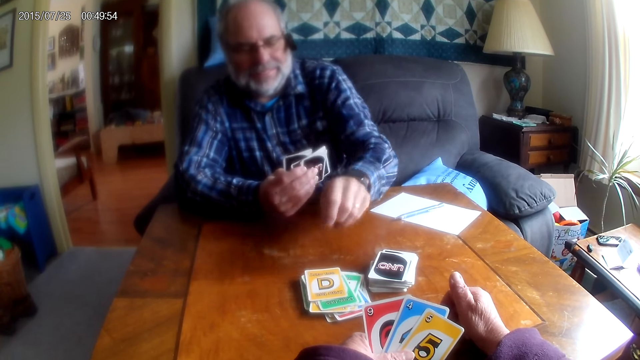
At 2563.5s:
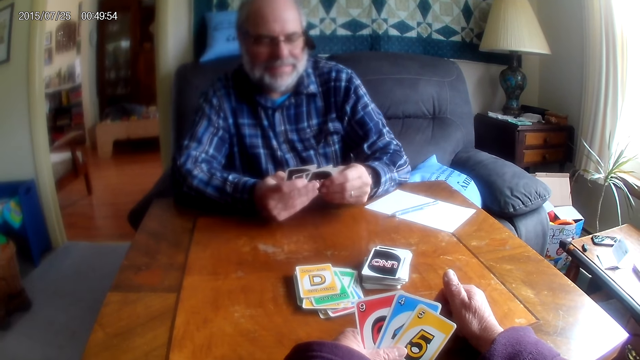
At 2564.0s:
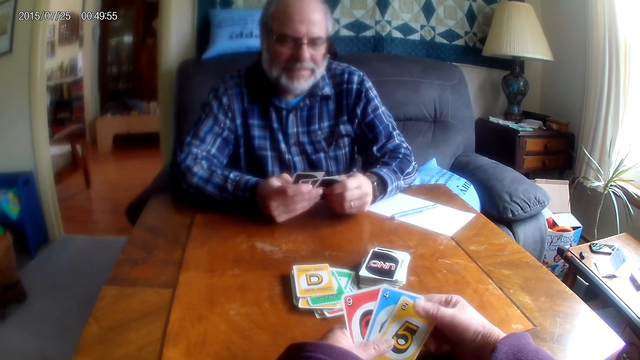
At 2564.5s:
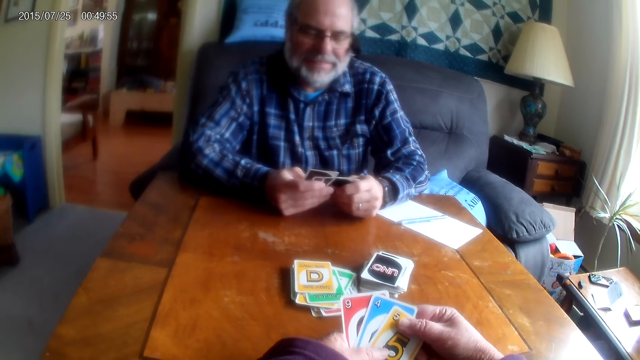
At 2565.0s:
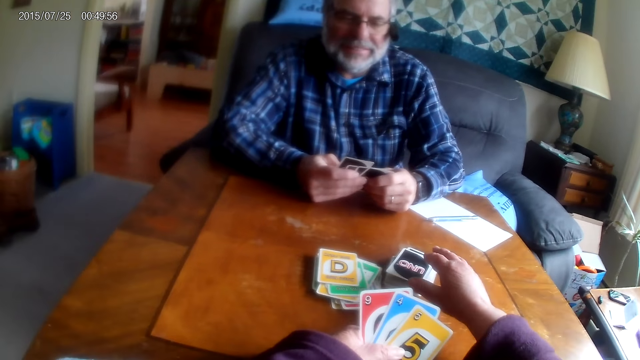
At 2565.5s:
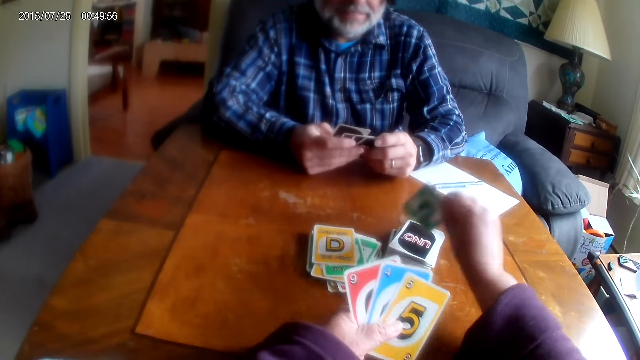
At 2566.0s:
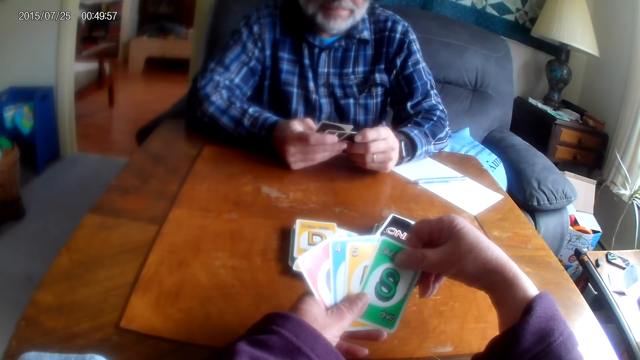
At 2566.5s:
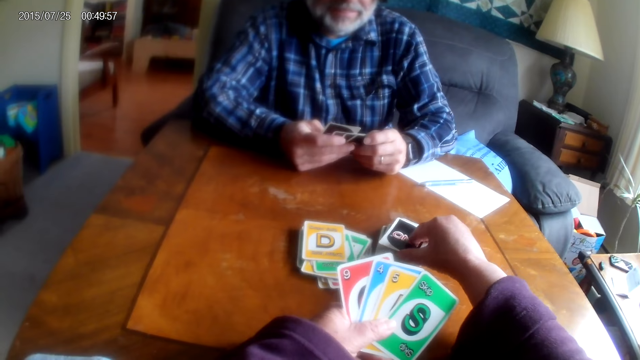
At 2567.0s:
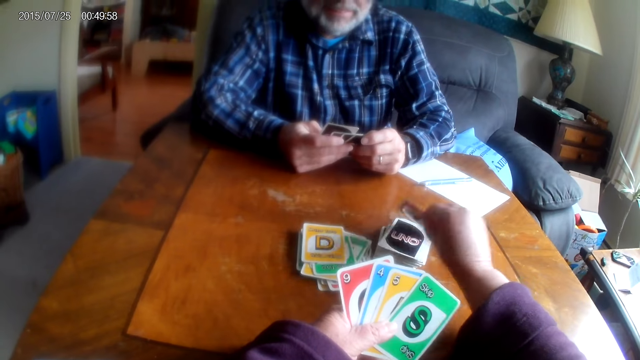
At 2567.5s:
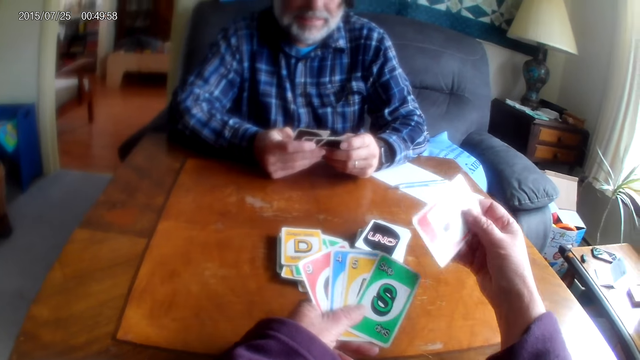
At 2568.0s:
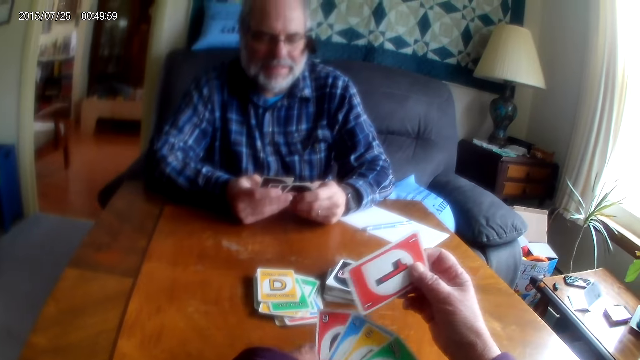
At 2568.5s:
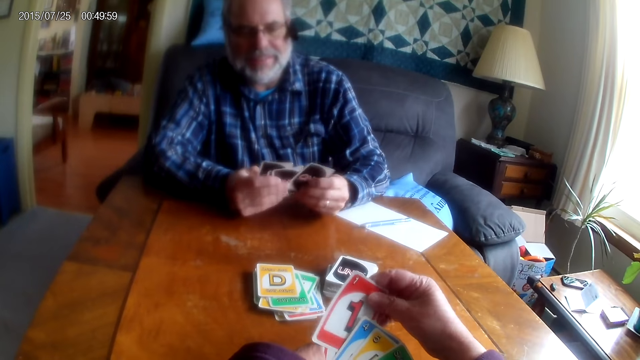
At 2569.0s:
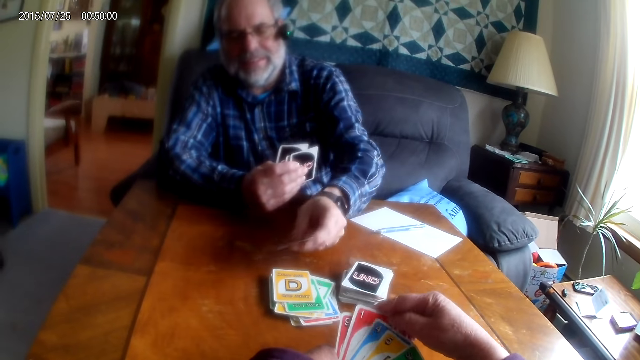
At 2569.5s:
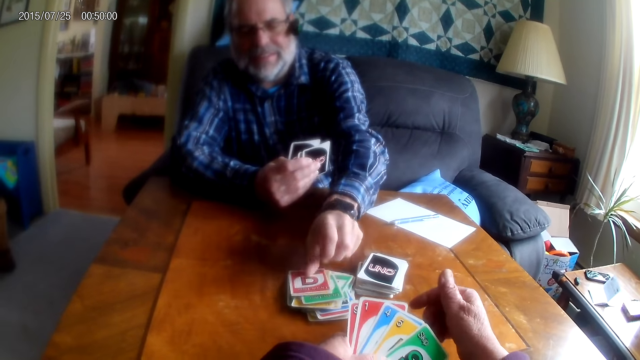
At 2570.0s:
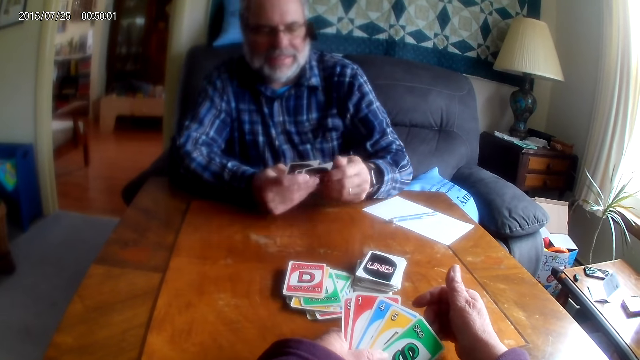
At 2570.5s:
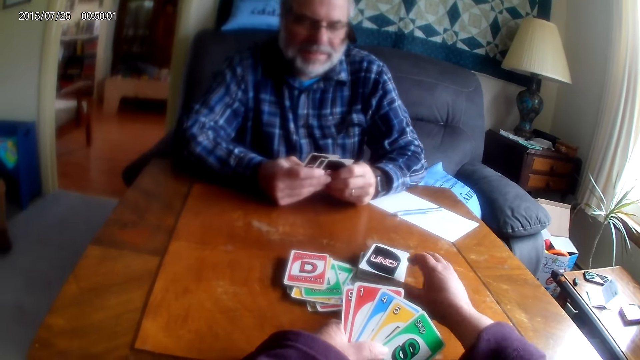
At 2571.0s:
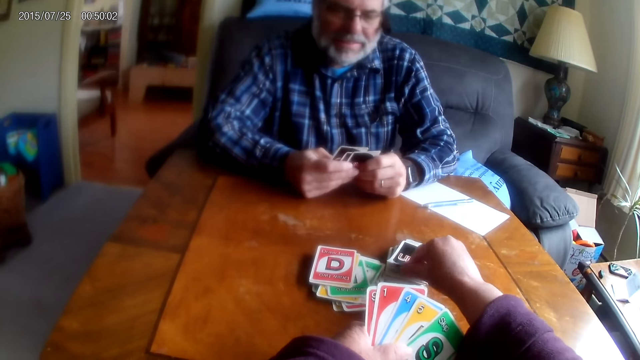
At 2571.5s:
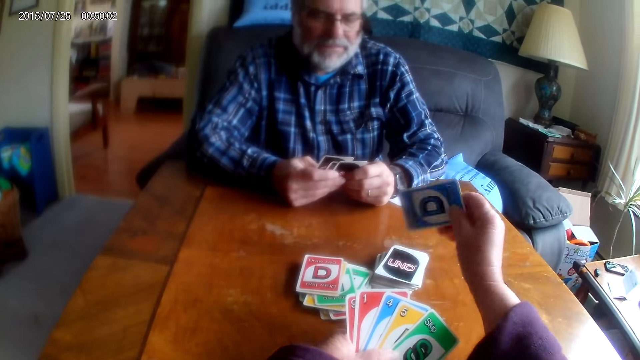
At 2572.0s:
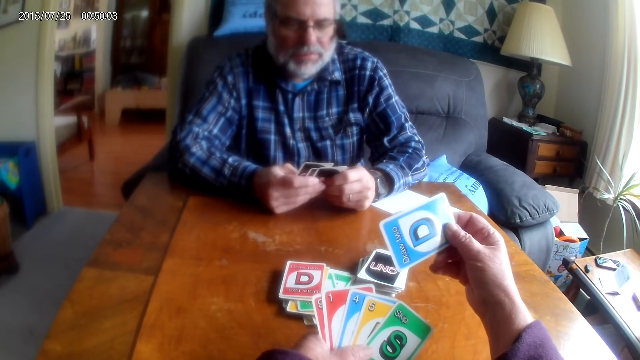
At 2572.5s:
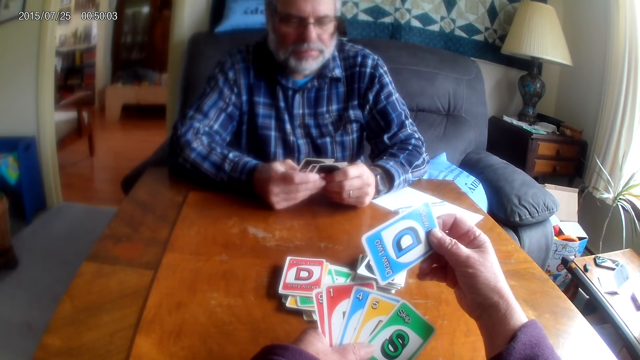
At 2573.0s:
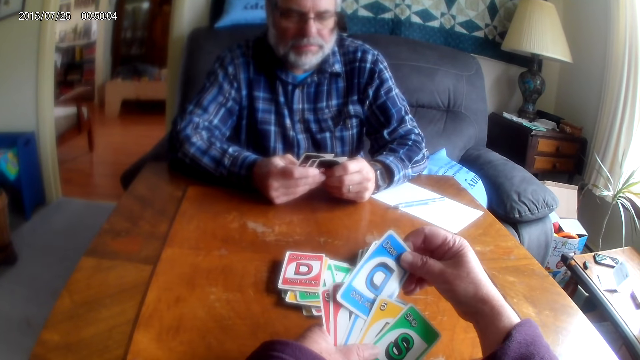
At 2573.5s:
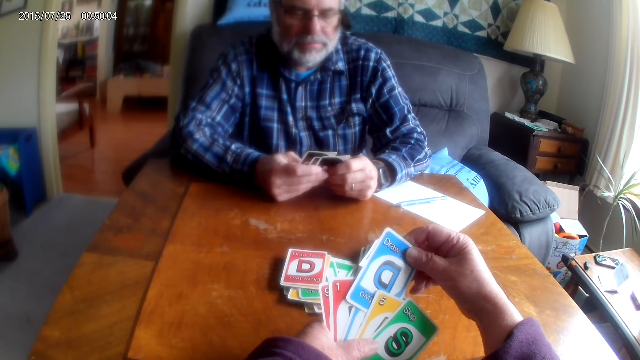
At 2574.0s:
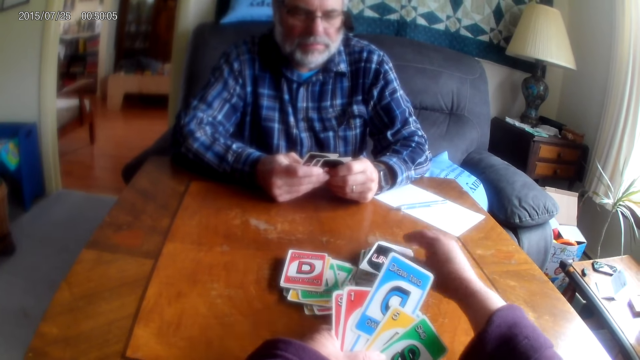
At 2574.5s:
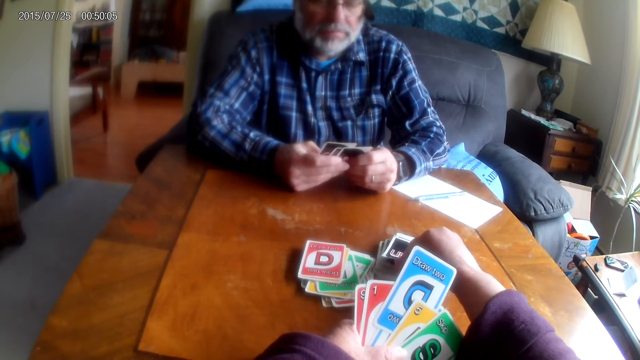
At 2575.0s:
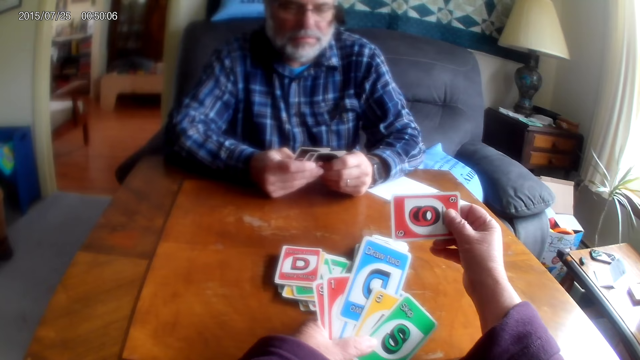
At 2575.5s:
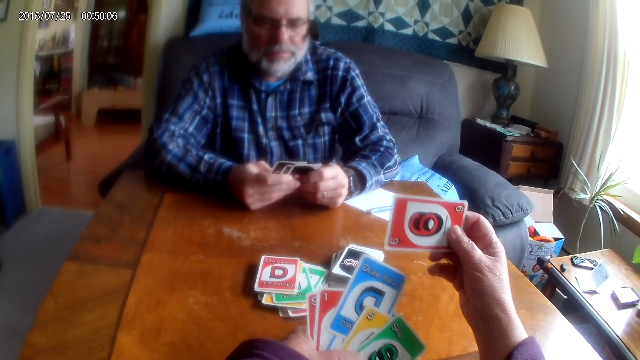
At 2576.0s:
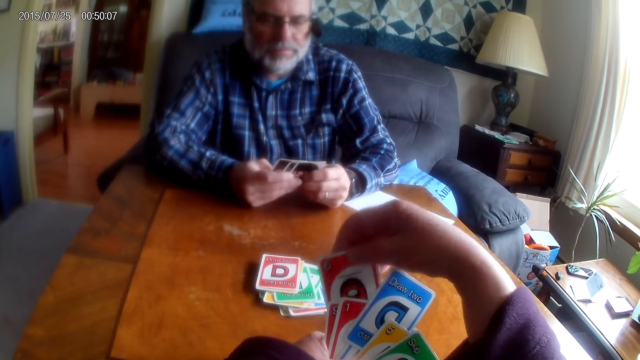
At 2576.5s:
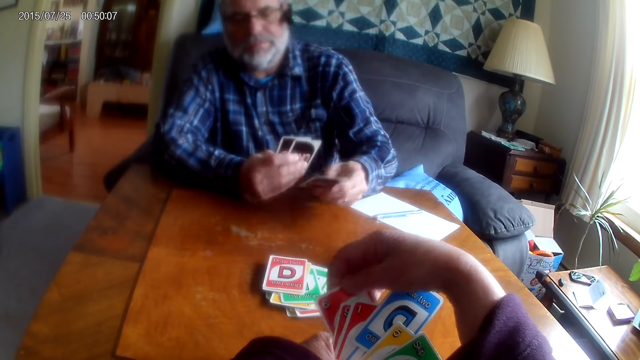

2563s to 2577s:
The camera wearer picks cards from the table. The man places a card on the table. The camera wearer picks a card from the table. They pick another card from the table.

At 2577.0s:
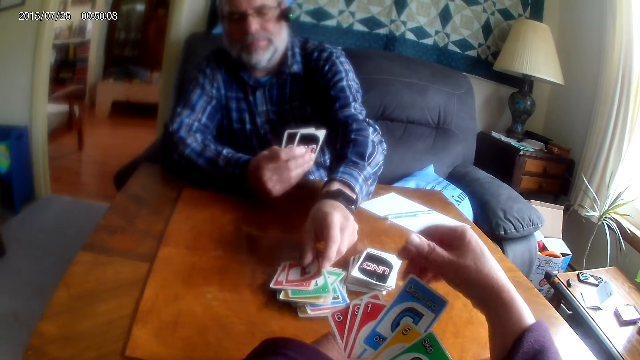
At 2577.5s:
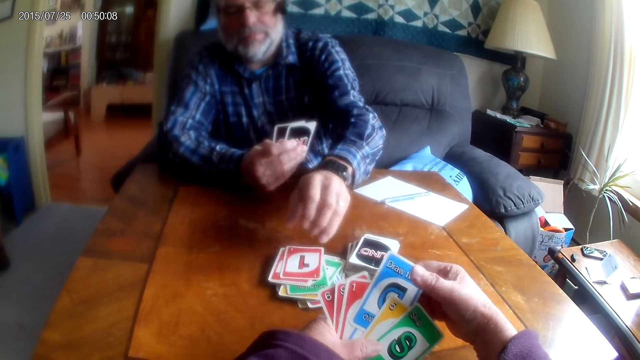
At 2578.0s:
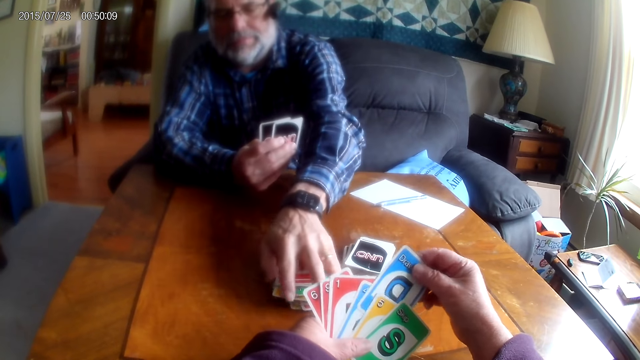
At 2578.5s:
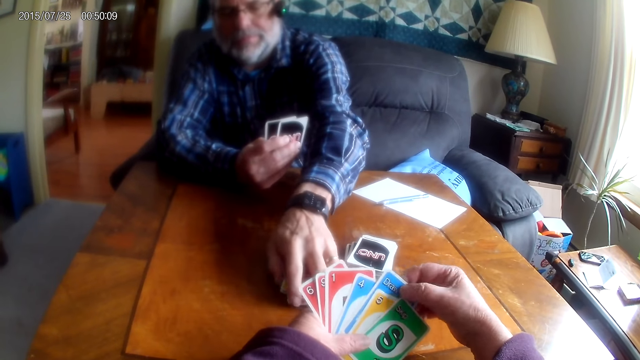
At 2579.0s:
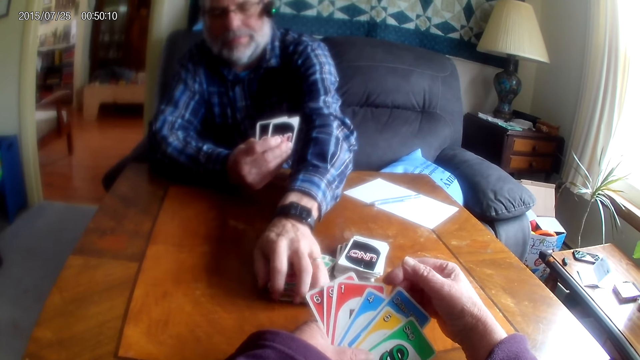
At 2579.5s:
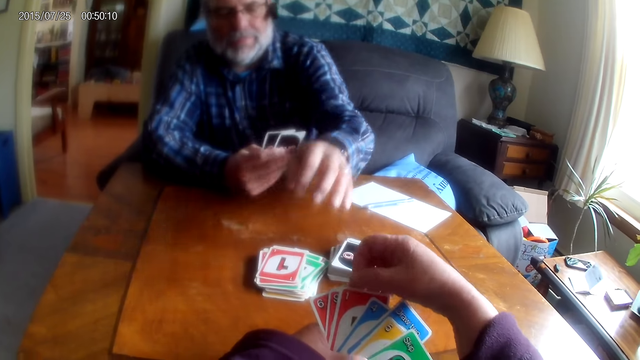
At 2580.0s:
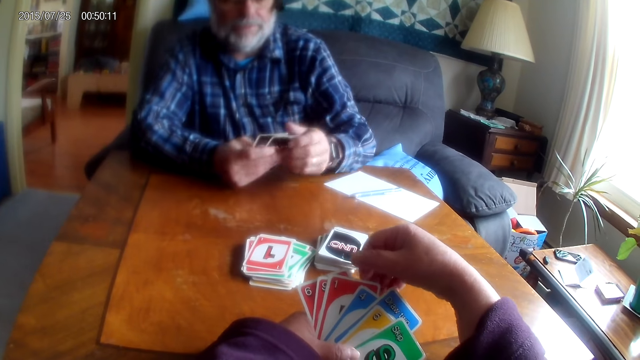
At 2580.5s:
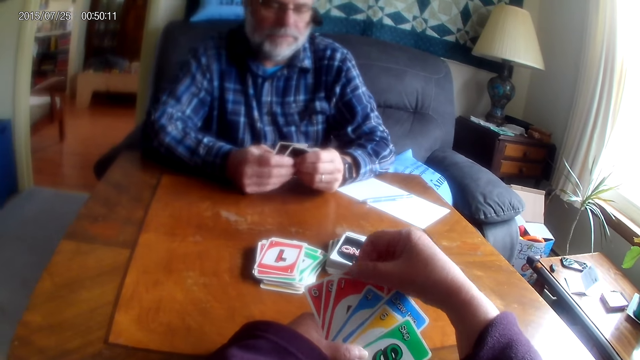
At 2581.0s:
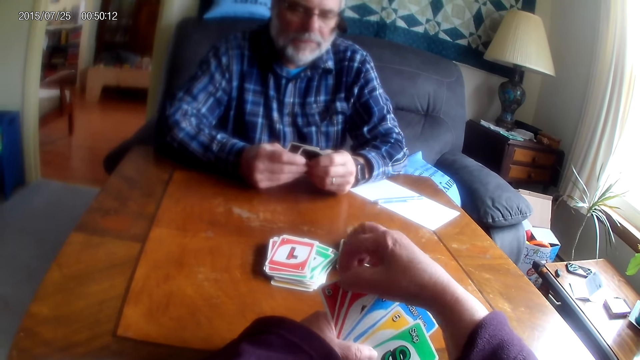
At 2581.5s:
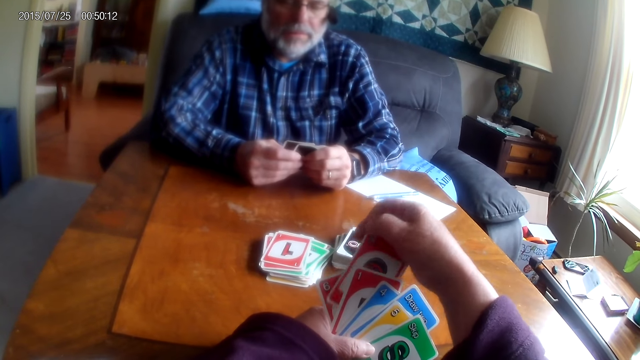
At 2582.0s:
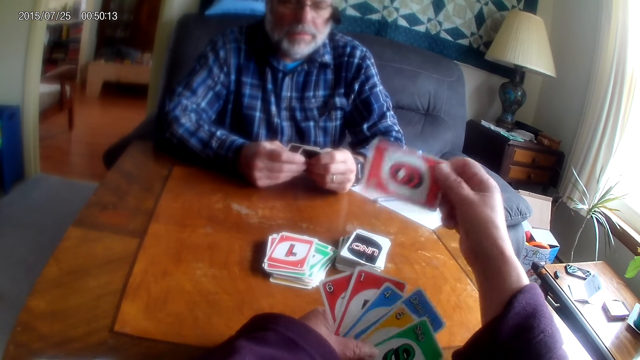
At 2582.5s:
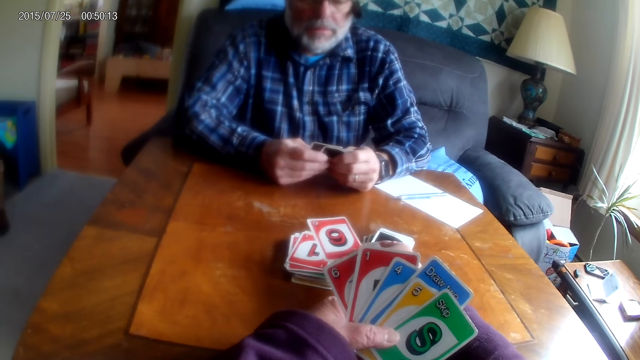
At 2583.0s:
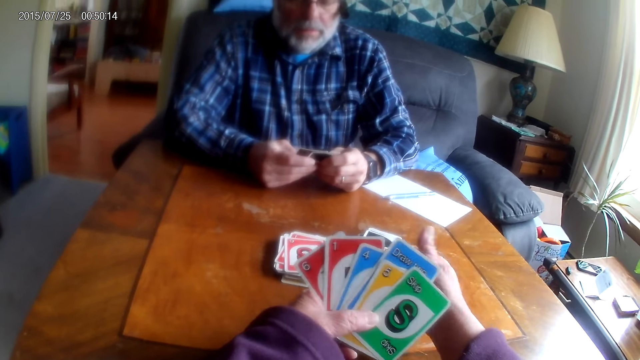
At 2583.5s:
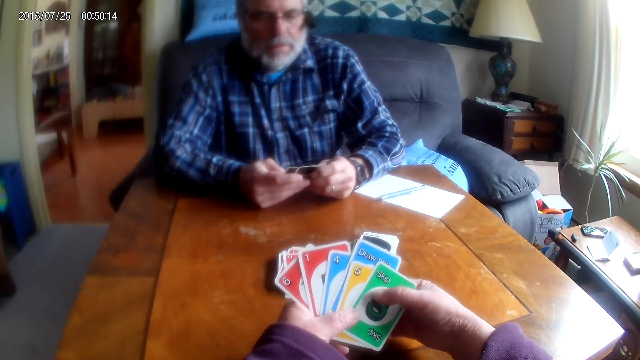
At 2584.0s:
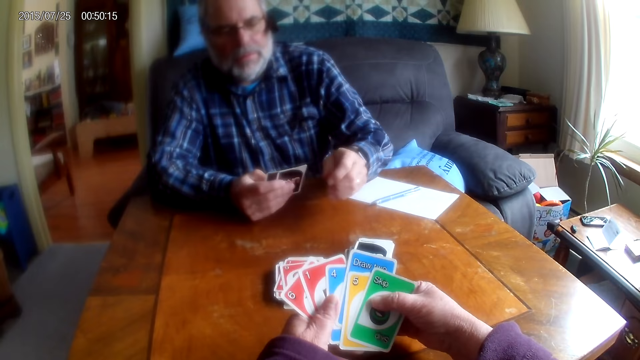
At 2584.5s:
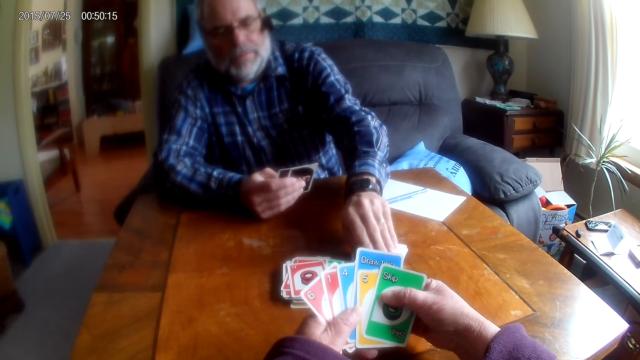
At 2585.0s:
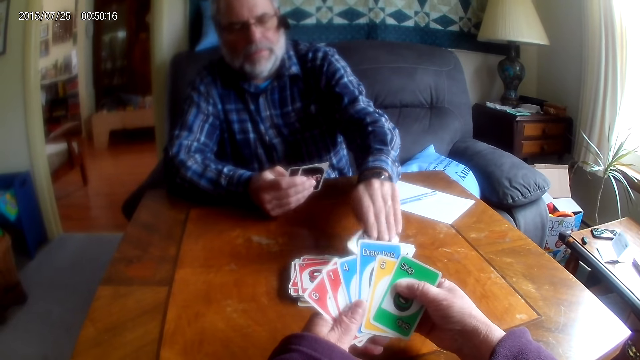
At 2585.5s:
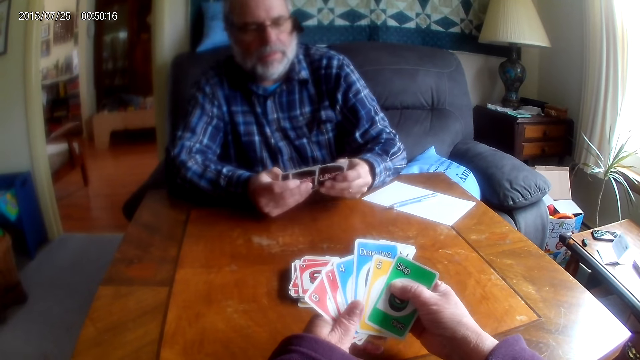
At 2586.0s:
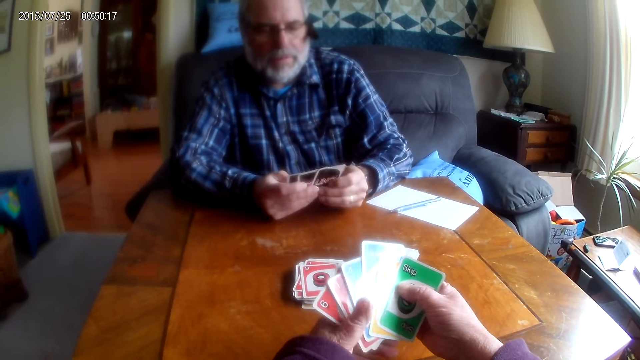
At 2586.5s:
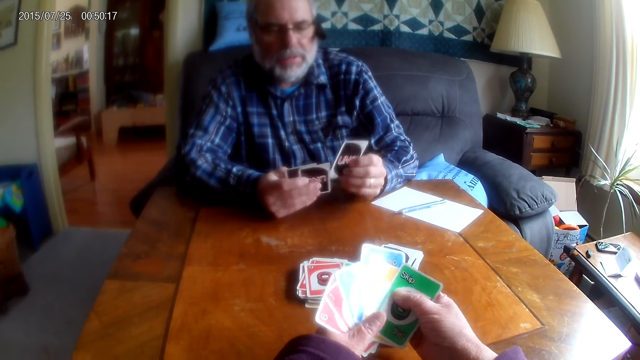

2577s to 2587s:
The man arranges cards. The camera wearer places a card on the table. The man picks a card from the table.
